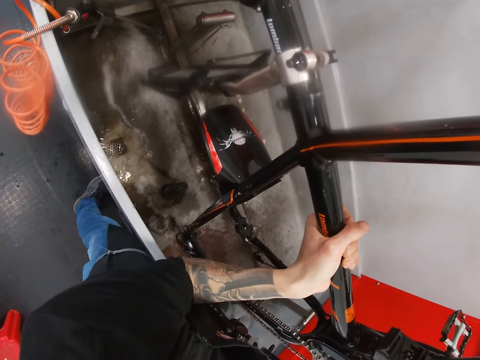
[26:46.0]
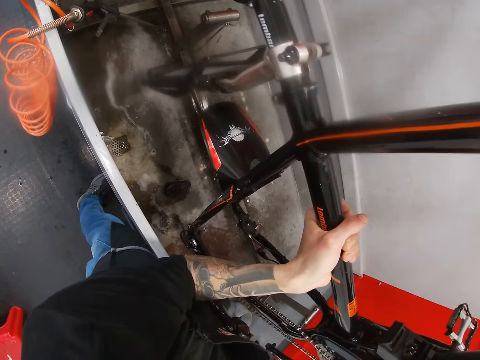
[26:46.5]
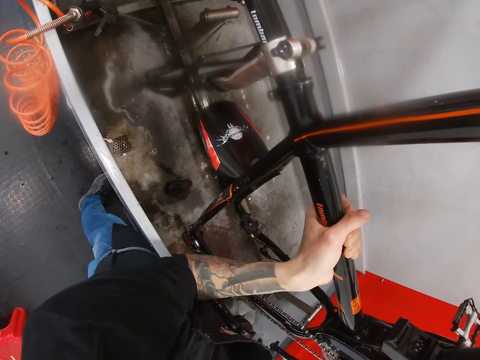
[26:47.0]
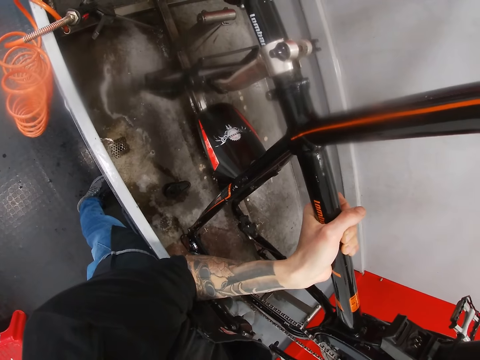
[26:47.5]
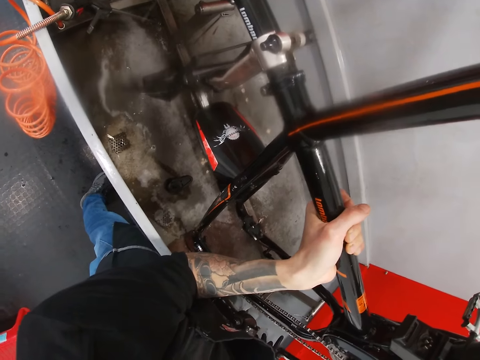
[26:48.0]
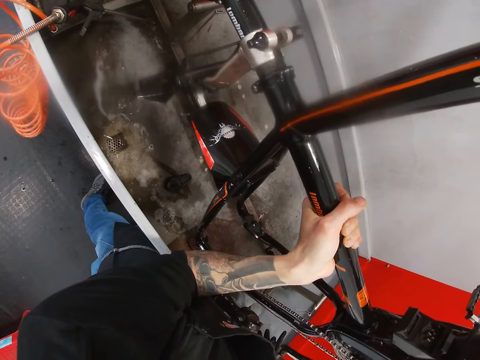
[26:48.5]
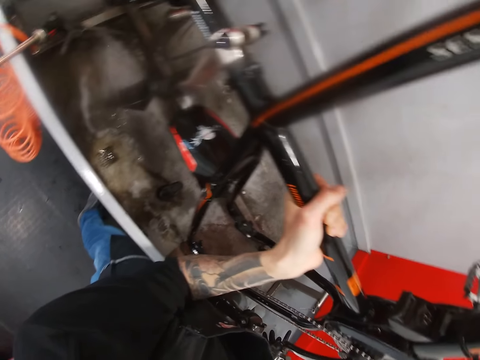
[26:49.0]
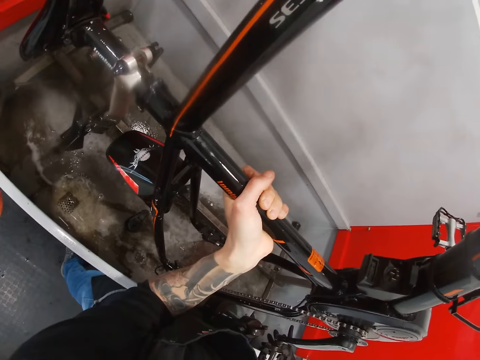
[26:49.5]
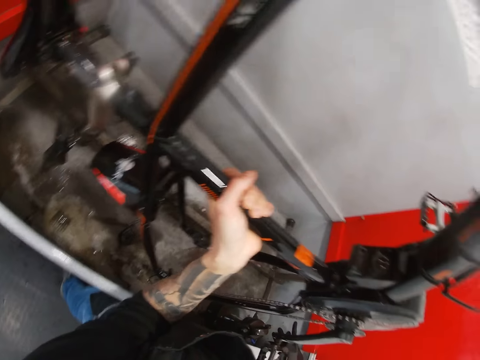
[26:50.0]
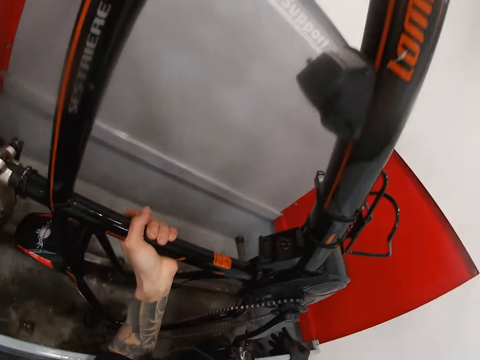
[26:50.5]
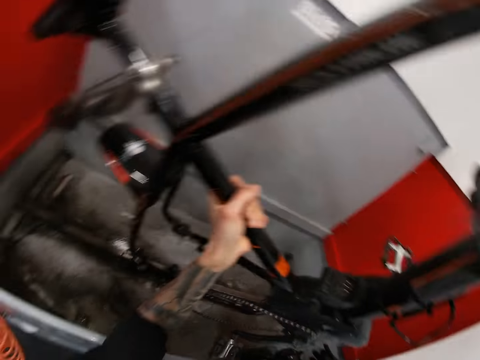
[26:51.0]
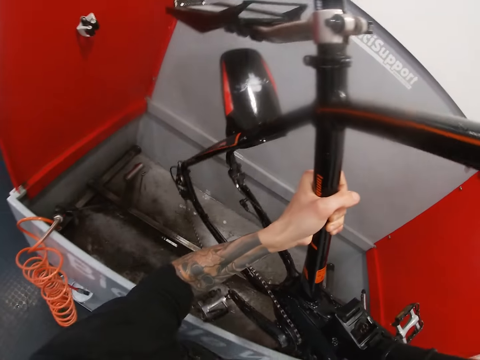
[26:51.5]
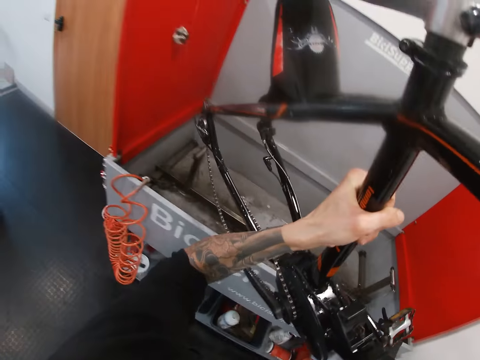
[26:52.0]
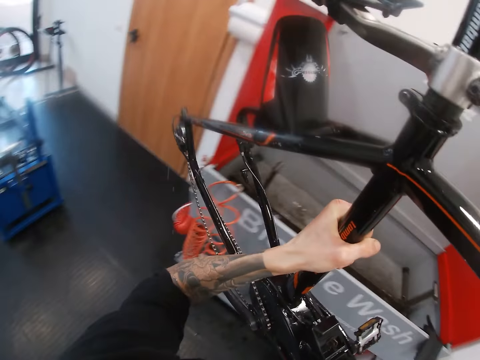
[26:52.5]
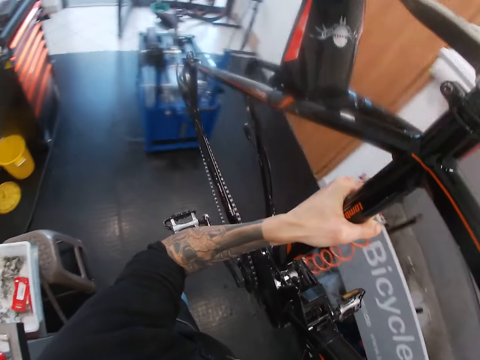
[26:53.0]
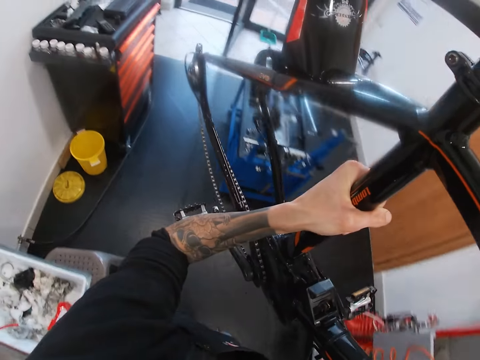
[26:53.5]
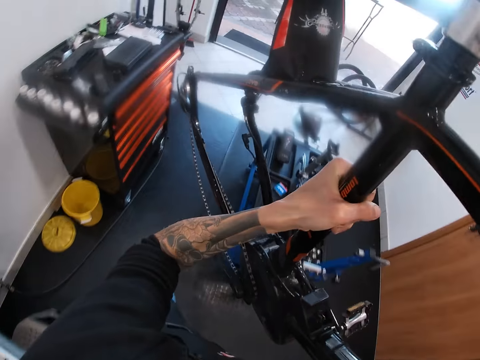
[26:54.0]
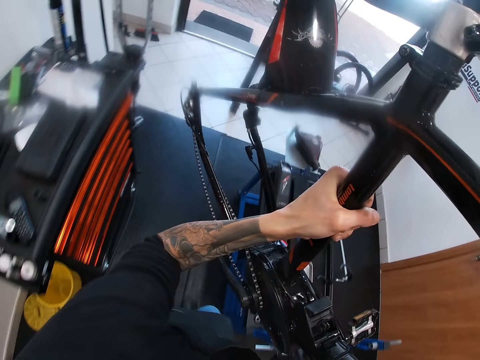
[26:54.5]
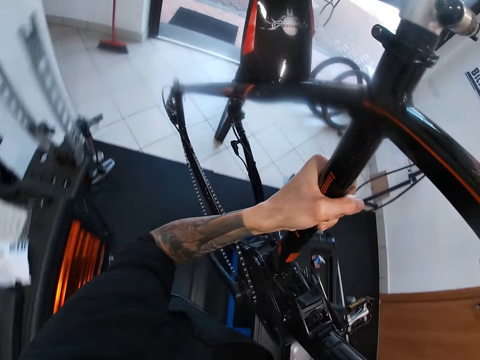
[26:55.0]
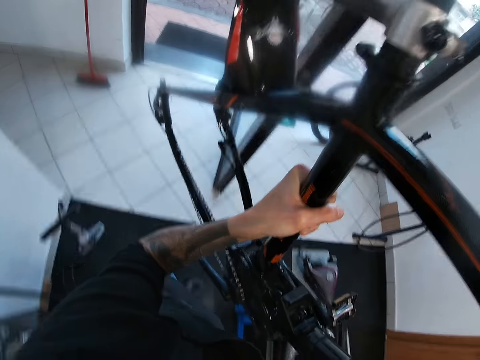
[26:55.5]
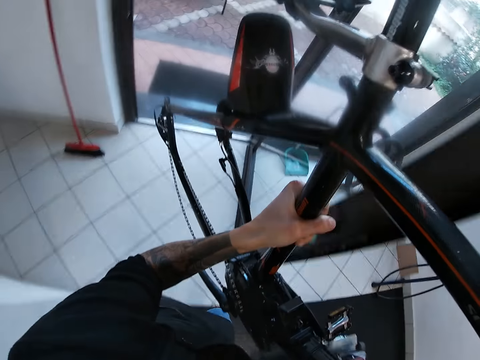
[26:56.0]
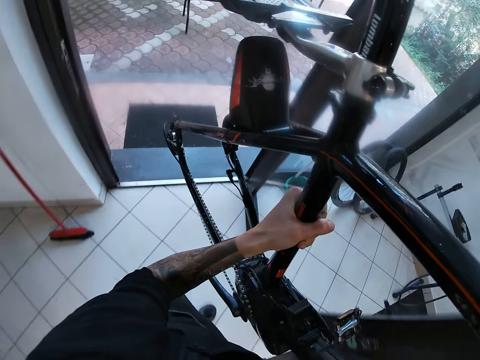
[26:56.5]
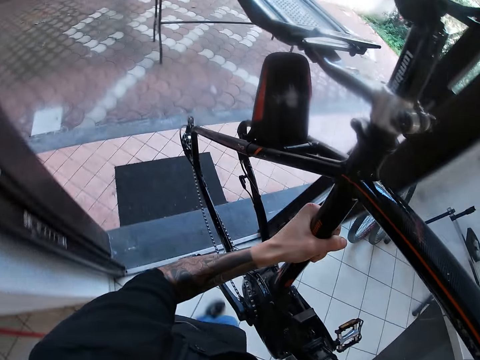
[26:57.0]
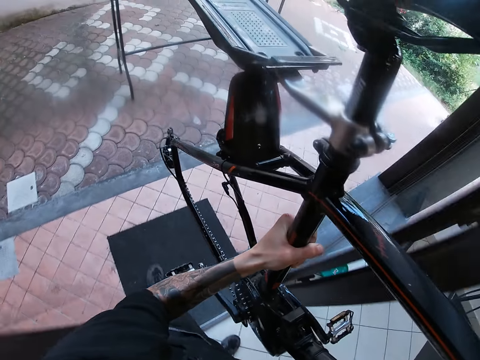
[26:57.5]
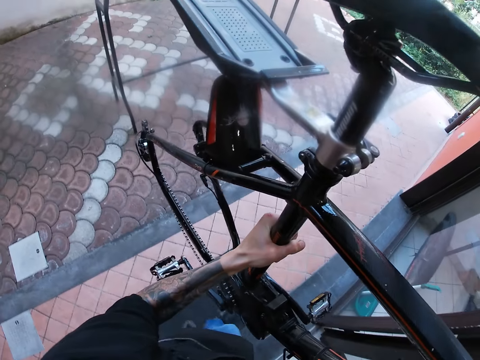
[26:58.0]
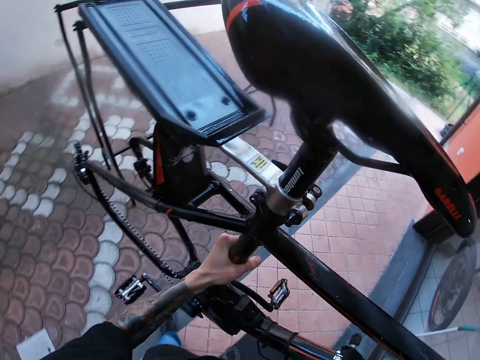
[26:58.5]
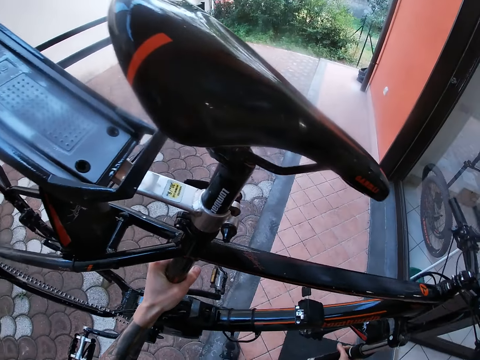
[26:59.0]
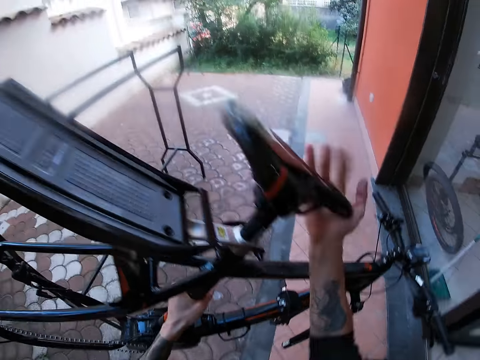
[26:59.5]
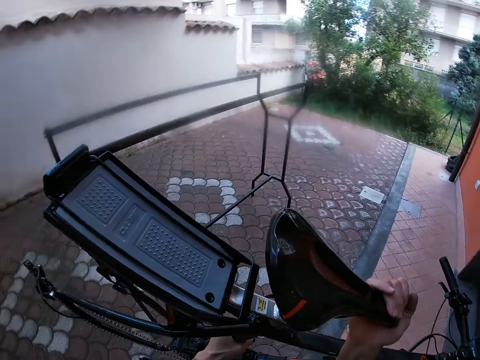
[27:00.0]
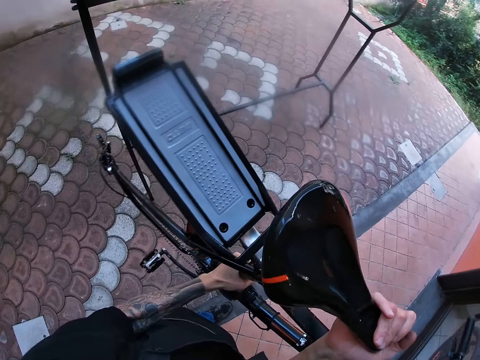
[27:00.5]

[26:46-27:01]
The camera wearer walks around. They exit the workshop with the bicycle in both hands.

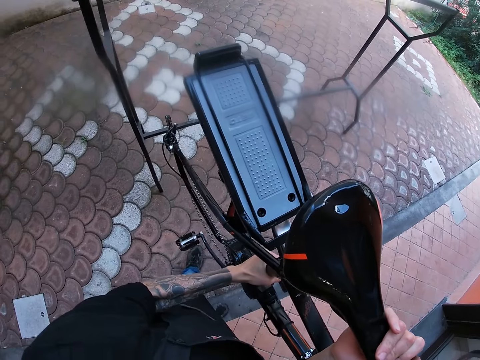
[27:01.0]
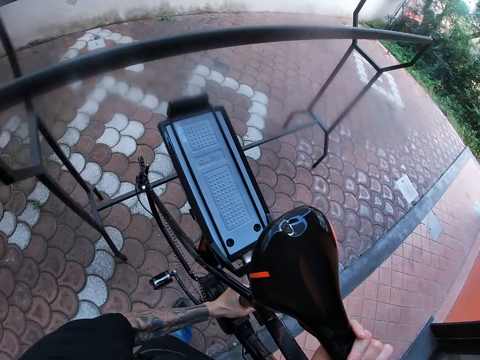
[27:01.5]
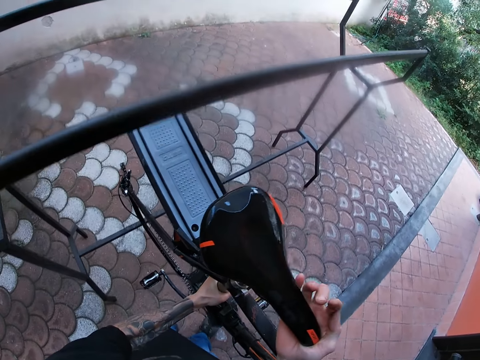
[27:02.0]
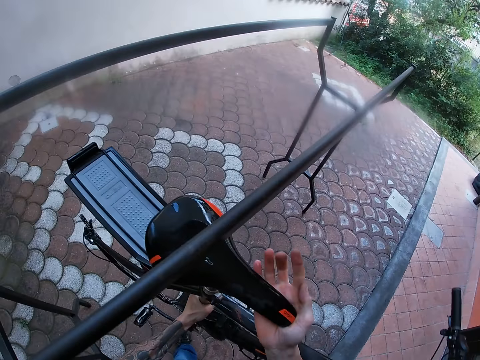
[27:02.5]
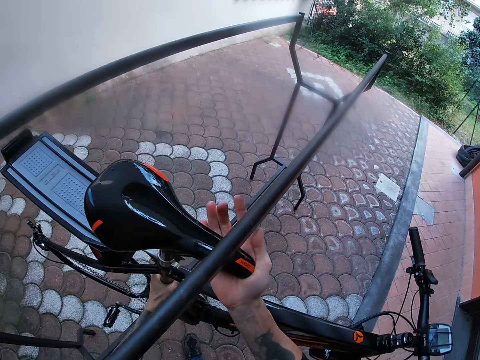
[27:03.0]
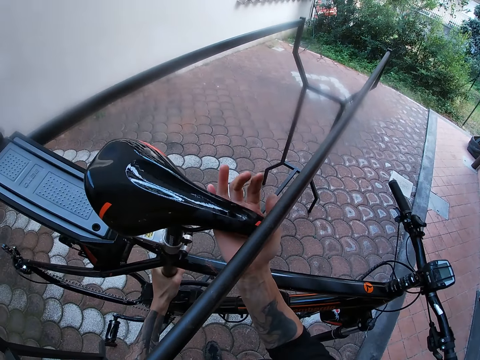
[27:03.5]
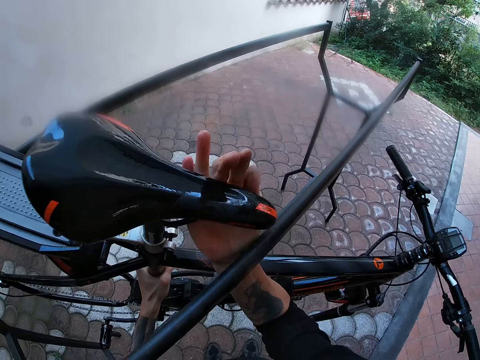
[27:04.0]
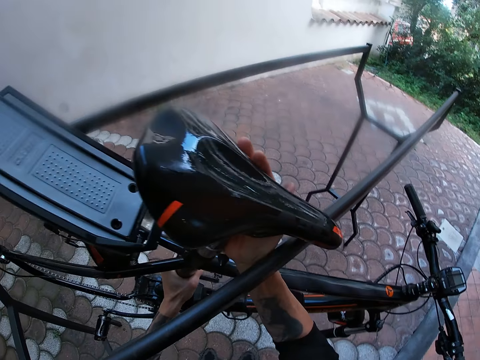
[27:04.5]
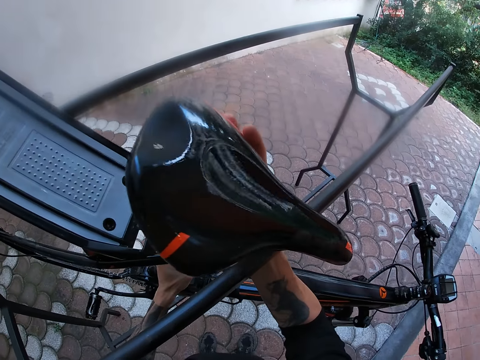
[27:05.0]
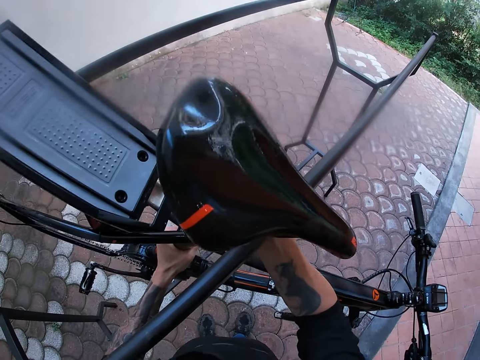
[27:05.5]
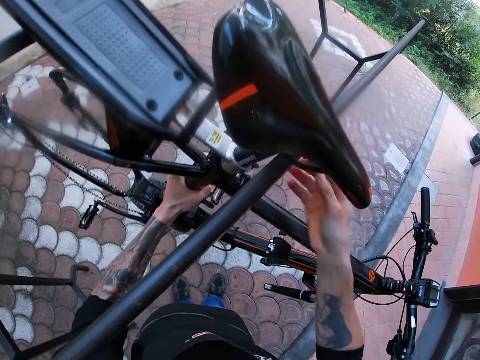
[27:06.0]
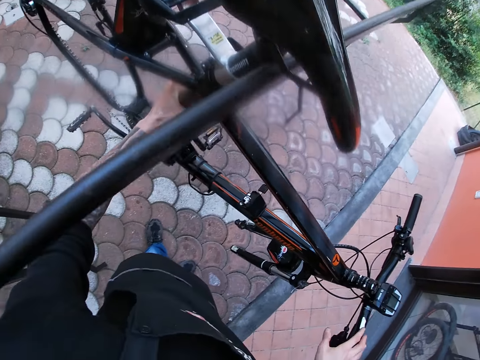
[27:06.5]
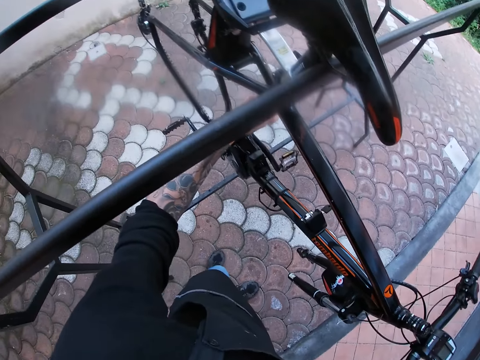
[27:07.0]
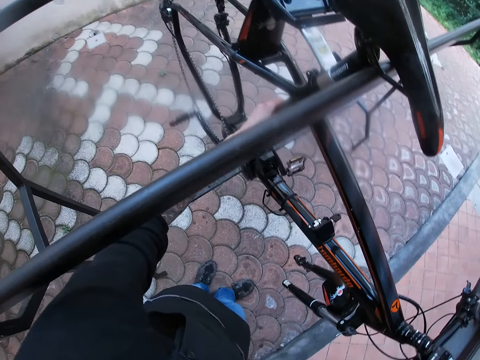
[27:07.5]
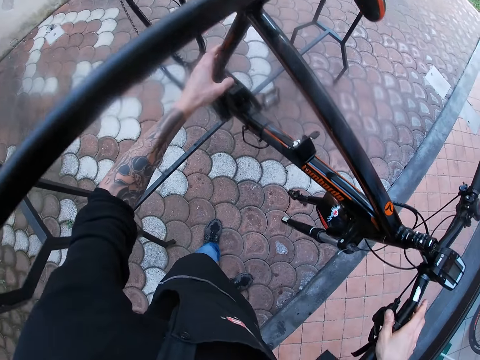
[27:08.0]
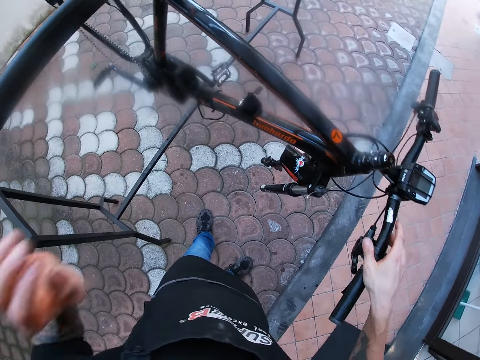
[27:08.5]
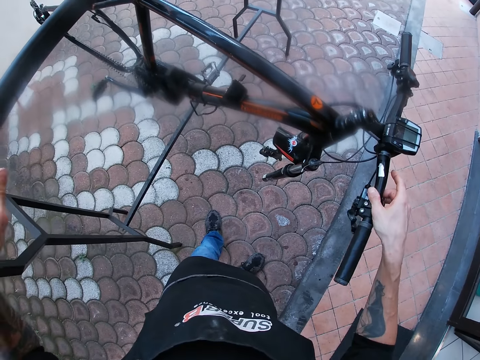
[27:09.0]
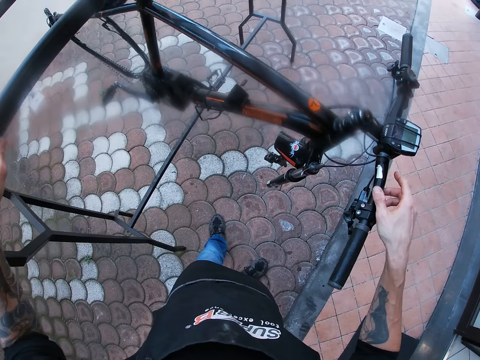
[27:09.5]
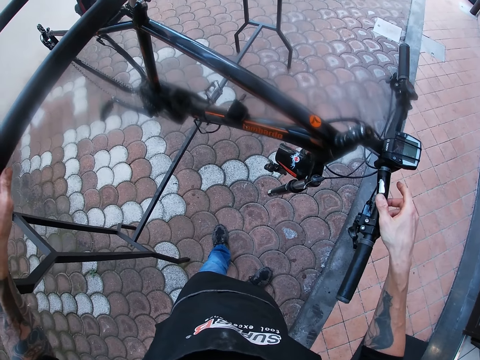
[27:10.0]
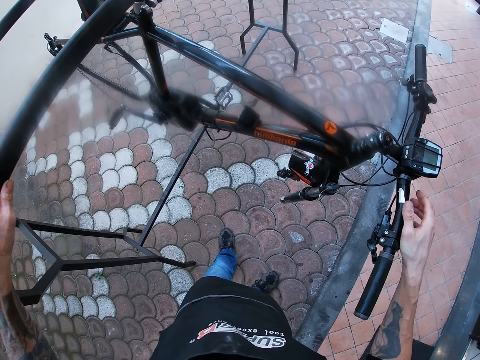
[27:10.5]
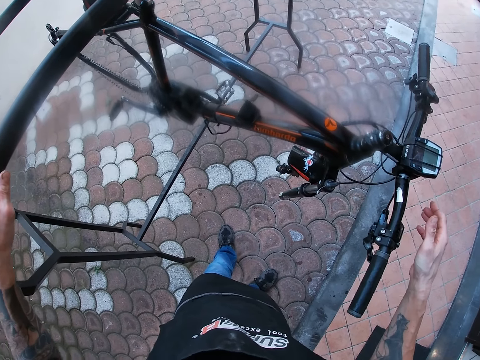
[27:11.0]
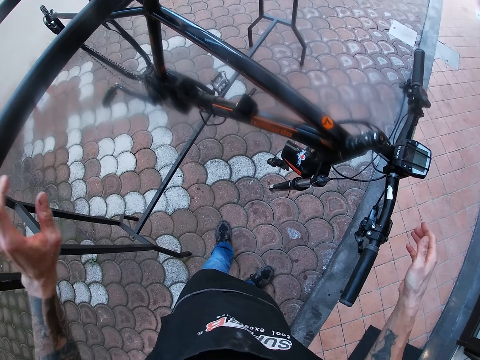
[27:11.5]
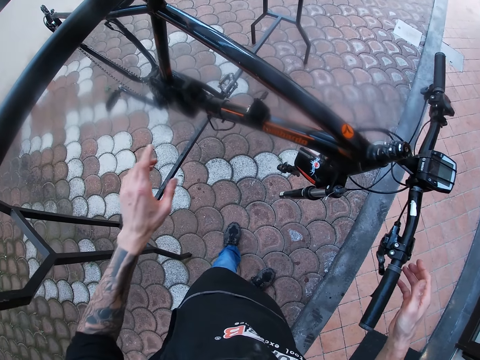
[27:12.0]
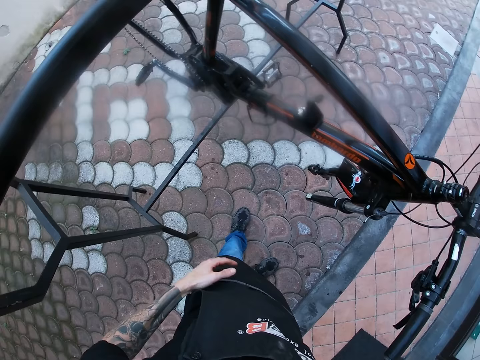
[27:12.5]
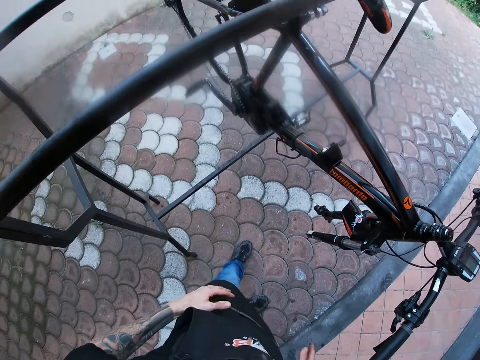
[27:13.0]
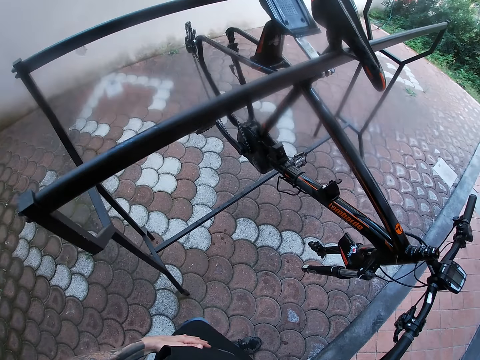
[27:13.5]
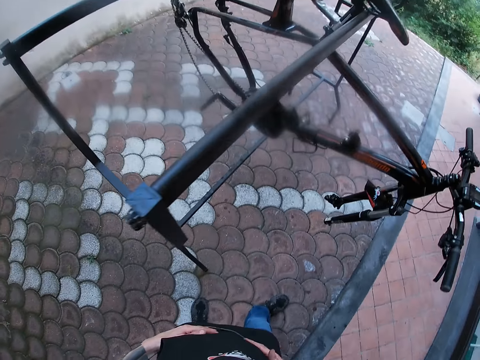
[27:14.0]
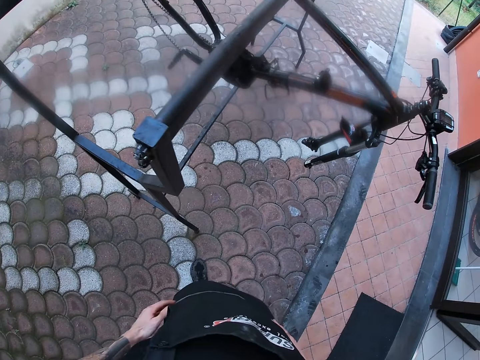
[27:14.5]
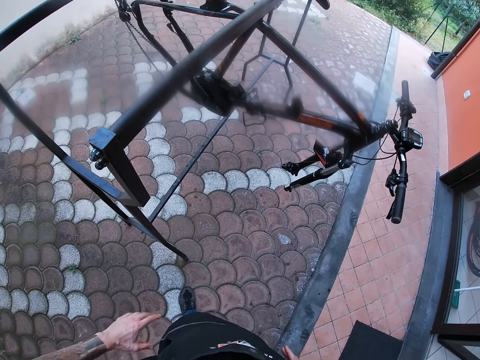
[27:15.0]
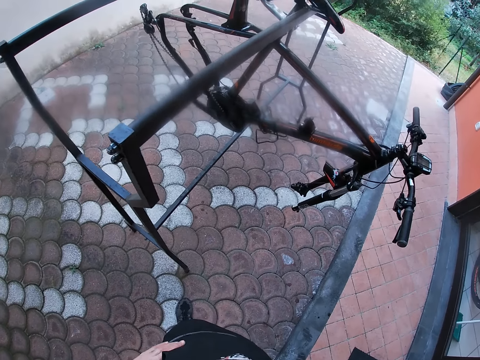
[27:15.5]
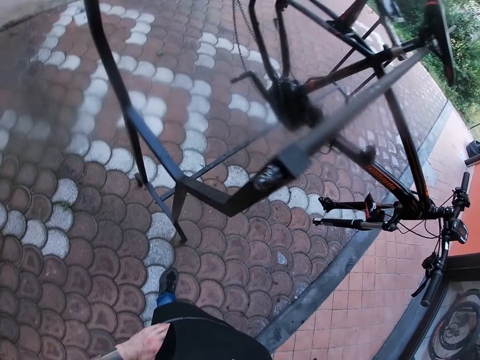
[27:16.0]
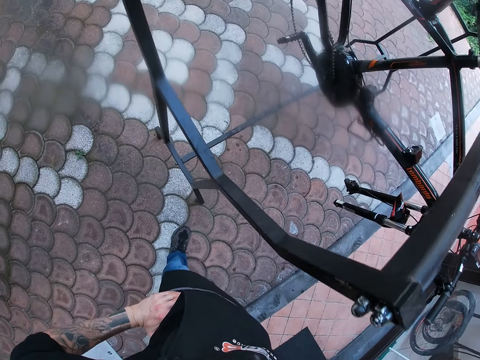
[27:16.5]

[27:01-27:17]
The camera wearer hangs the bicycle on the rack with both hands. They step aside from the bicycle.
